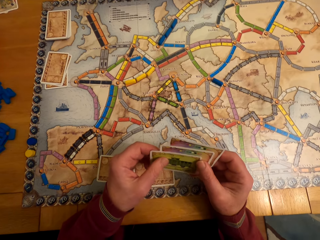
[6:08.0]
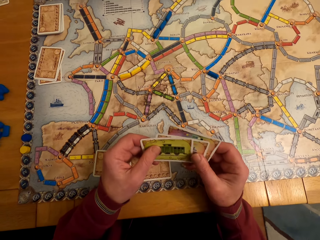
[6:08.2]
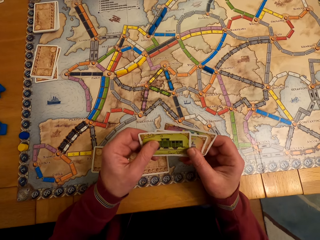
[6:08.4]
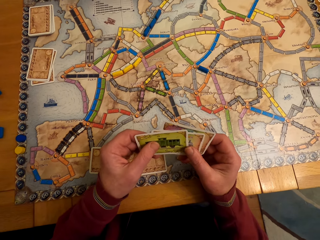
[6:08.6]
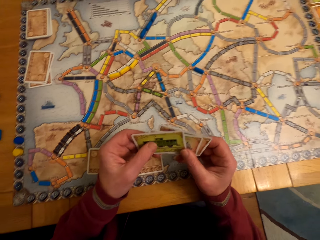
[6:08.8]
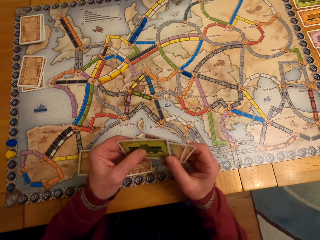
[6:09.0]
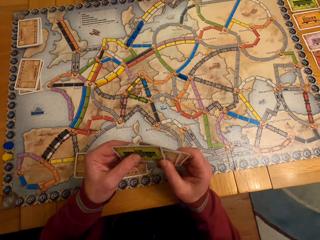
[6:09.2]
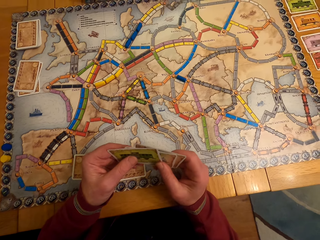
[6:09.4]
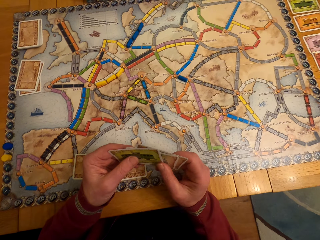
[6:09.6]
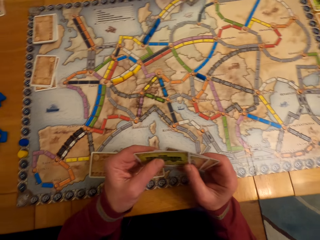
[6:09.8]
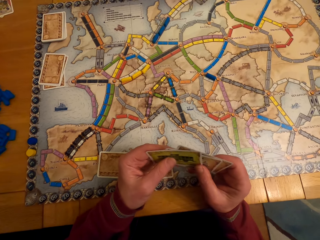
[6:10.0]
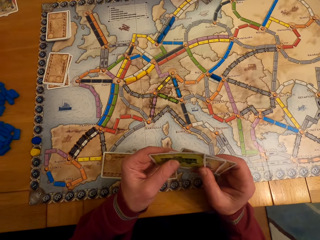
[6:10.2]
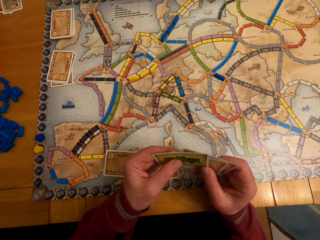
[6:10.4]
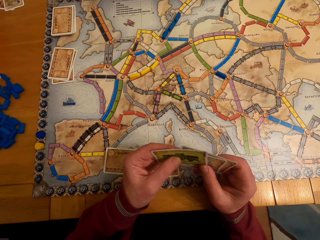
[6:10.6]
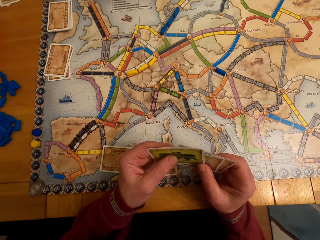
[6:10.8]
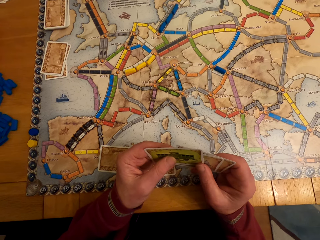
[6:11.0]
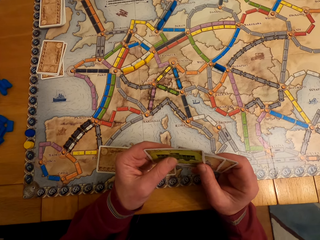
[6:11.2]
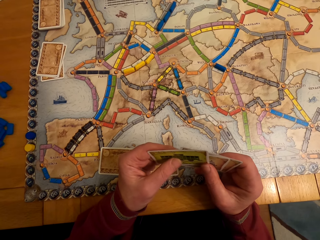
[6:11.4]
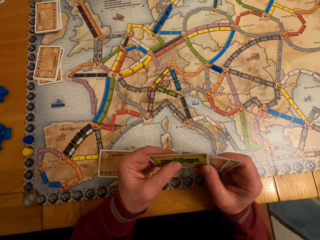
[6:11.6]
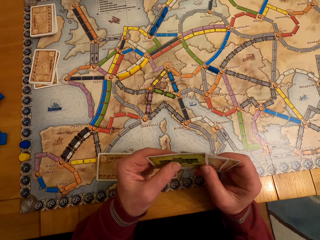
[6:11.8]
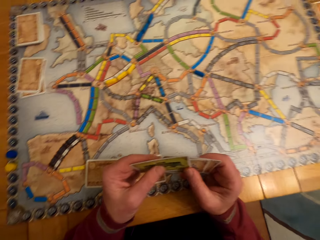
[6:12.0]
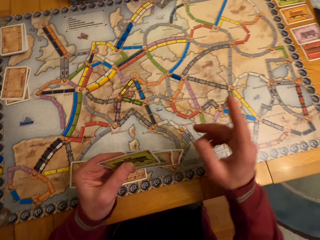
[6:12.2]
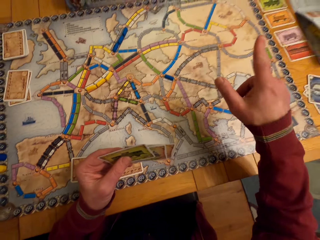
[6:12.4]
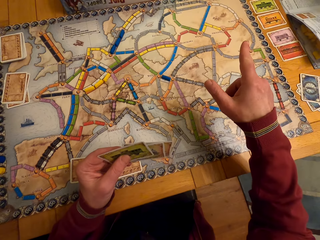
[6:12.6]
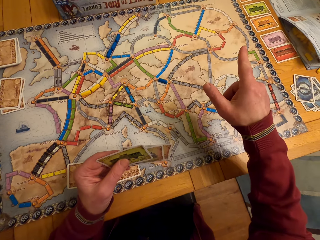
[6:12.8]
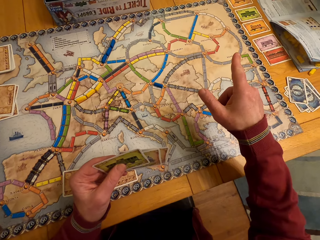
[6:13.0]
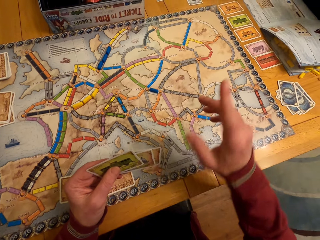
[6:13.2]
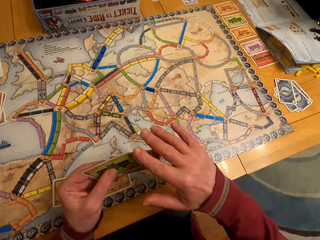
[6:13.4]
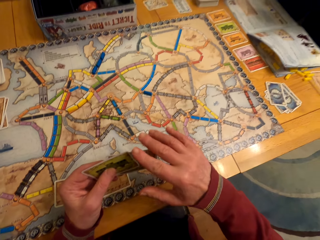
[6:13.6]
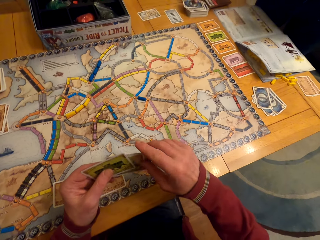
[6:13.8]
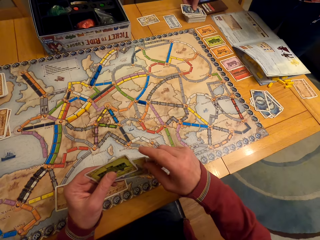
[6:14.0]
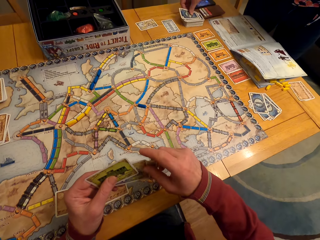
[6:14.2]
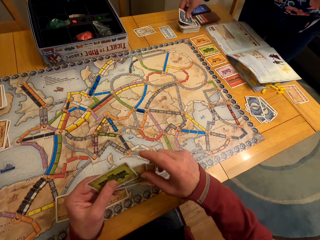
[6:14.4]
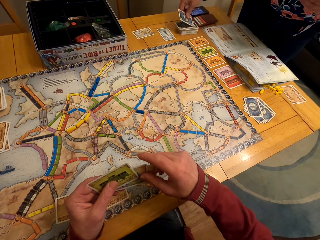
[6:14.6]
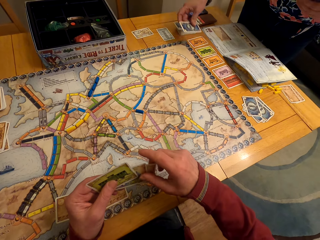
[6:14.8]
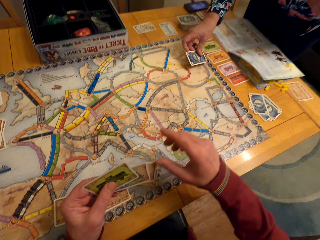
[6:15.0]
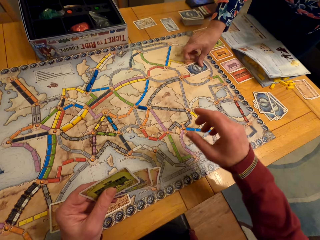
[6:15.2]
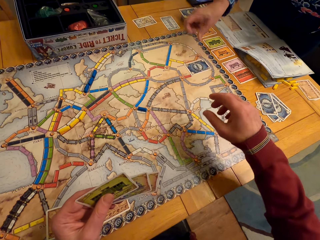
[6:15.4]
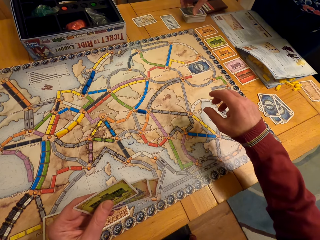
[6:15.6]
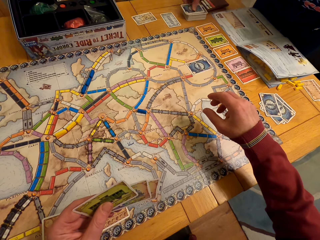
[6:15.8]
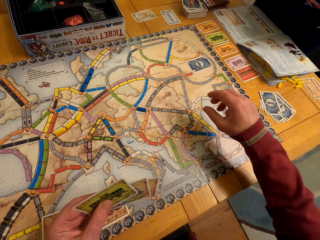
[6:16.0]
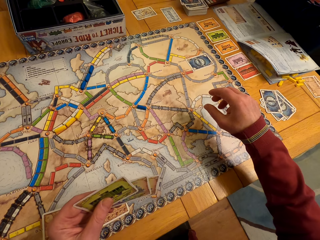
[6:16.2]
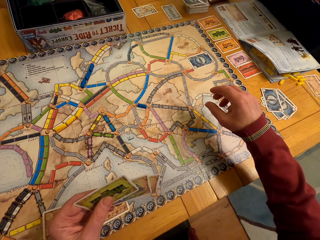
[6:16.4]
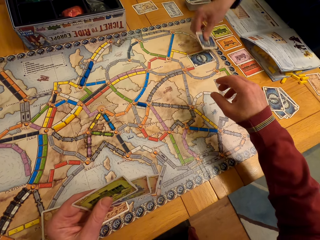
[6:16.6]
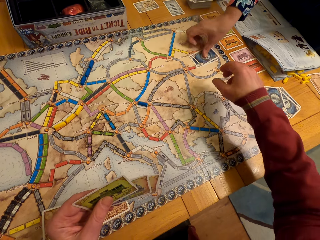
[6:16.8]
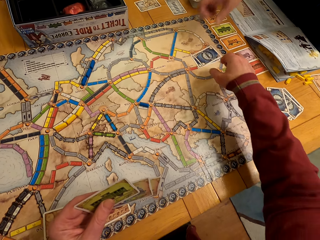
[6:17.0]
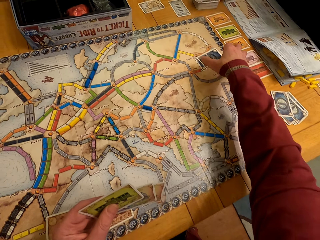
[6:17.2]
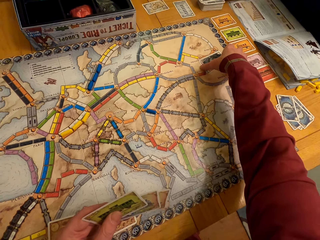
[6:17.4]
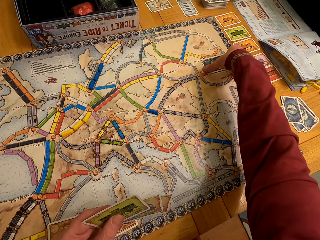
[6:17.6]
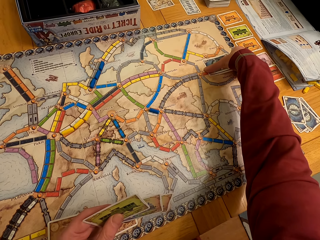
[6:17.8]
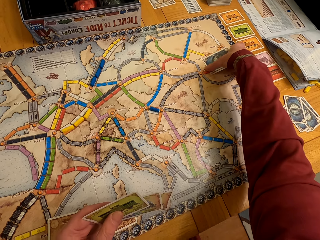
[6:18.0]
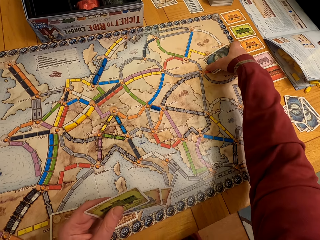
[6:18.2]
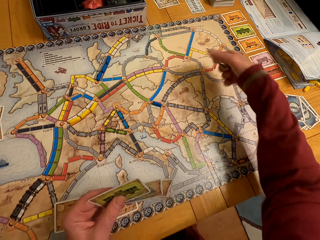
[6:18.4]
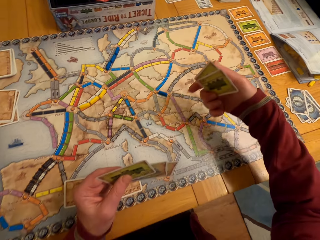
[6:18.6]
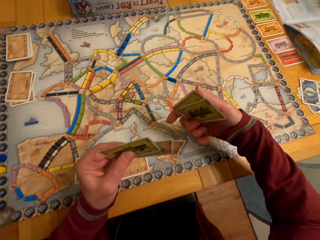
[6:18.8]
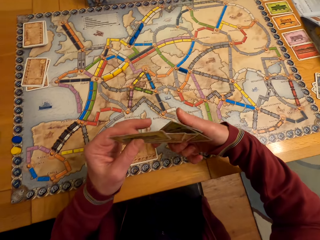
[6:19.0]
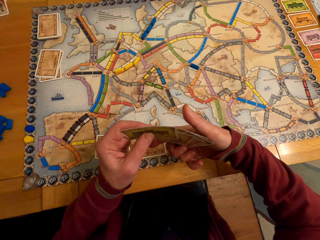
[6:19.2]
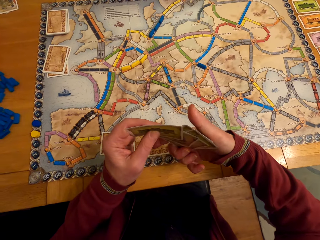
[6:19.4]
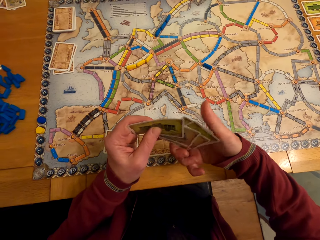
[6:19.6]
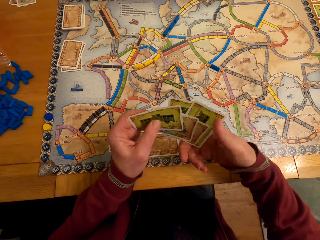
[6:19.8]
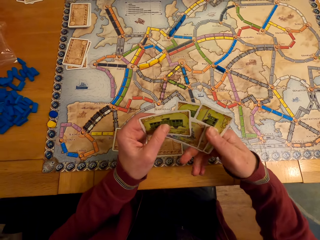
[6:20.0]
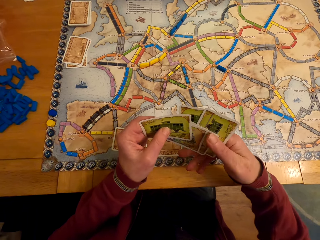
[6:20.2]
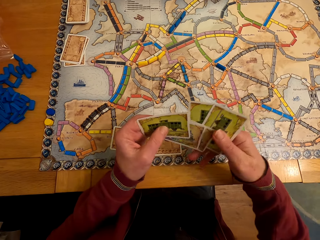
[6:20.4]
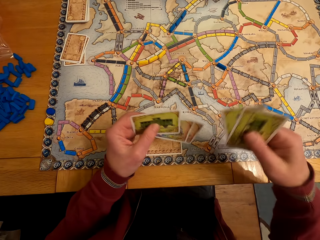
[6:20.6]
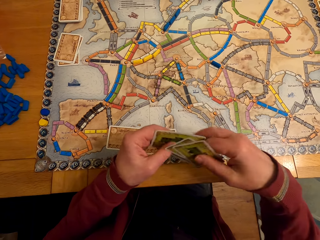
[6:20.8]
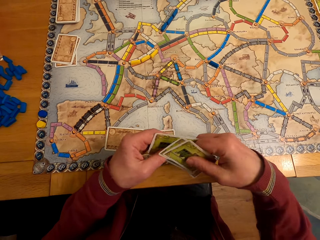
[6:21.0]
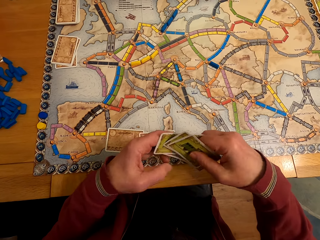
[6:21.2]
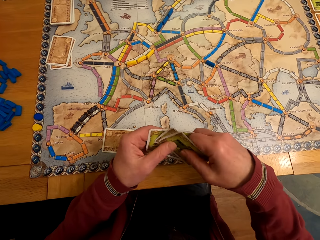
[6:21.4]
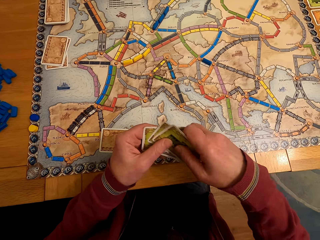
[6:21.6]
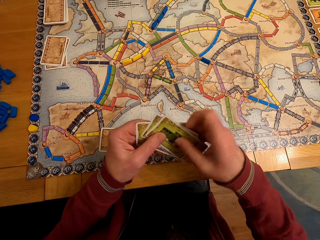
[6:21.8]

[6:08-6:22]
The camera wearer stares at the board game cards. A man stares at the board game cards. A lady puts the board game card on the table. The lady gives the camera wearer the board game card. The man picks up the board game card from the table.

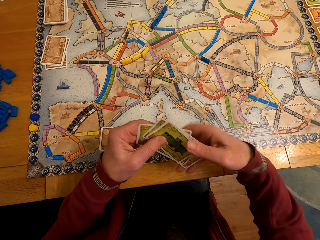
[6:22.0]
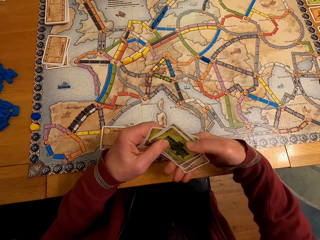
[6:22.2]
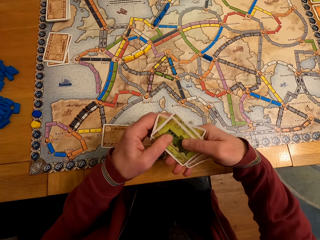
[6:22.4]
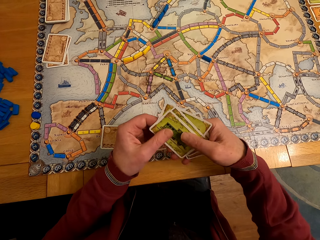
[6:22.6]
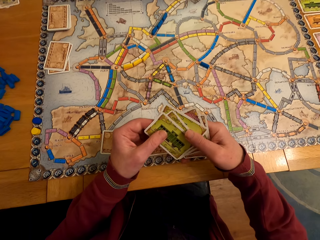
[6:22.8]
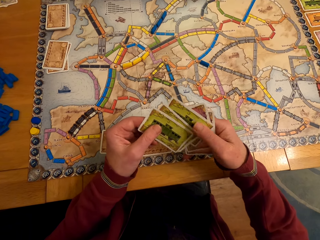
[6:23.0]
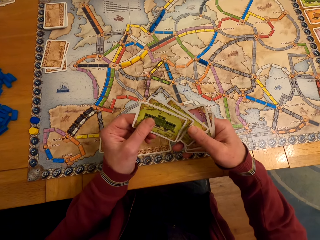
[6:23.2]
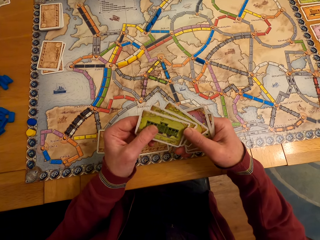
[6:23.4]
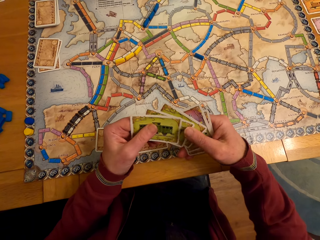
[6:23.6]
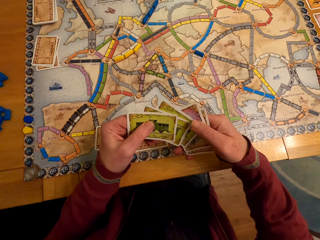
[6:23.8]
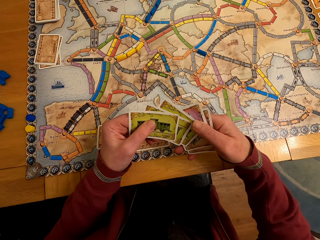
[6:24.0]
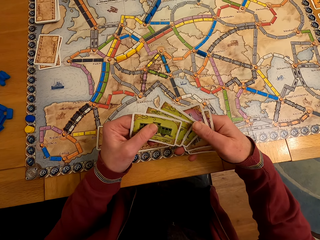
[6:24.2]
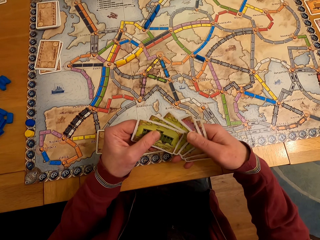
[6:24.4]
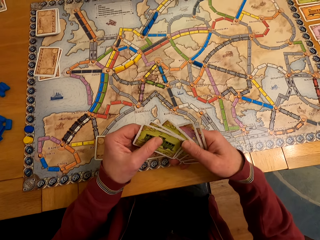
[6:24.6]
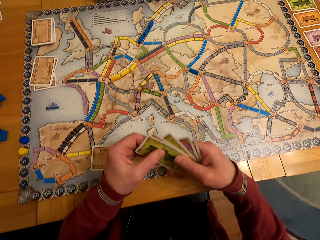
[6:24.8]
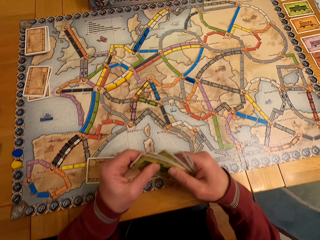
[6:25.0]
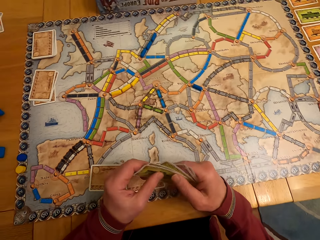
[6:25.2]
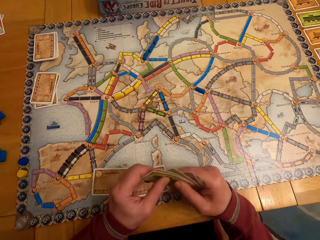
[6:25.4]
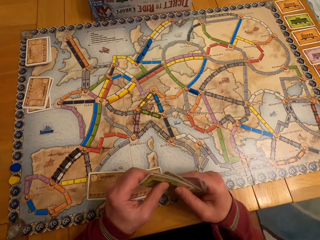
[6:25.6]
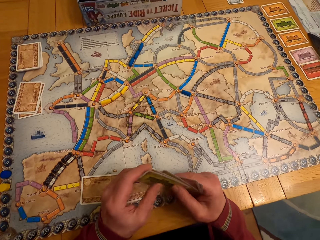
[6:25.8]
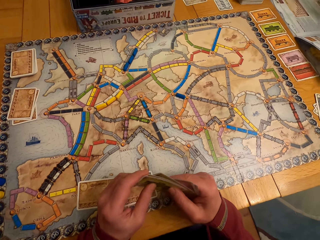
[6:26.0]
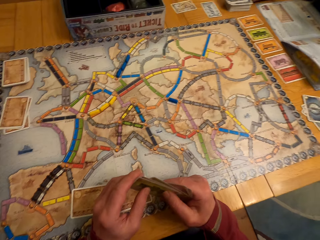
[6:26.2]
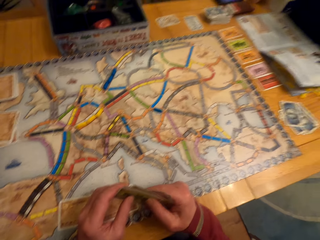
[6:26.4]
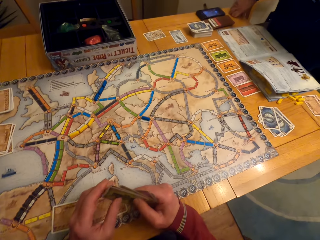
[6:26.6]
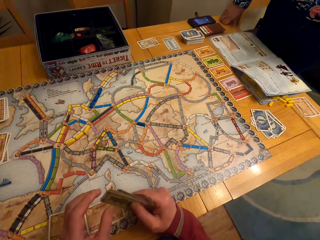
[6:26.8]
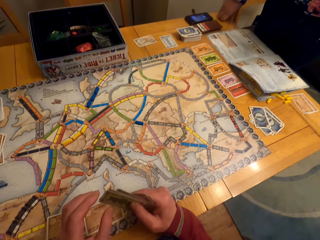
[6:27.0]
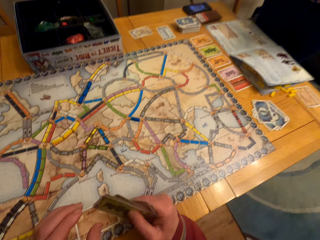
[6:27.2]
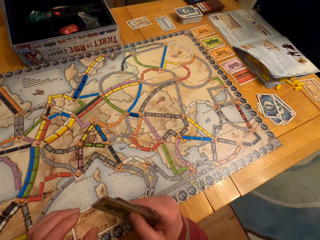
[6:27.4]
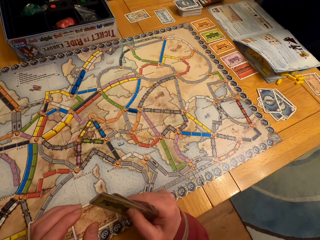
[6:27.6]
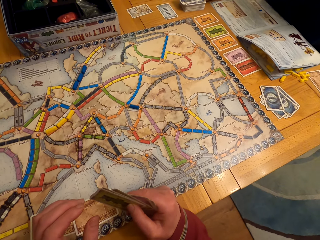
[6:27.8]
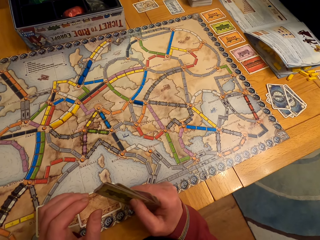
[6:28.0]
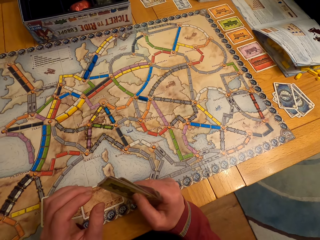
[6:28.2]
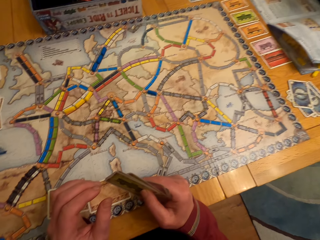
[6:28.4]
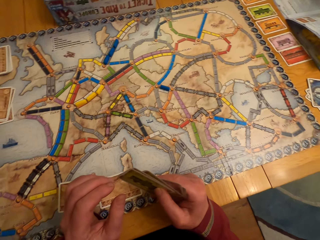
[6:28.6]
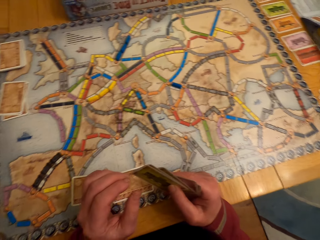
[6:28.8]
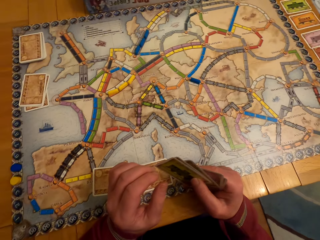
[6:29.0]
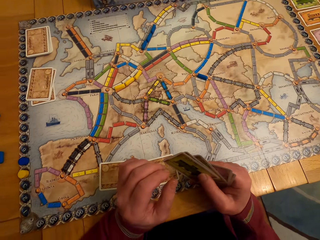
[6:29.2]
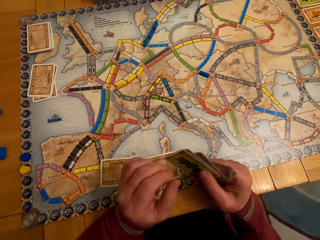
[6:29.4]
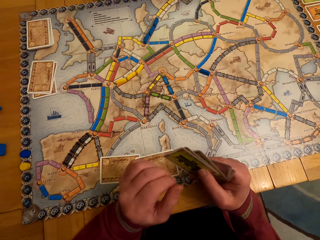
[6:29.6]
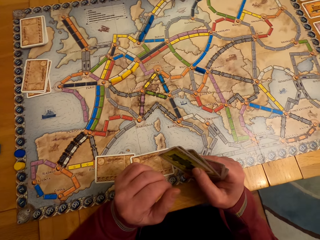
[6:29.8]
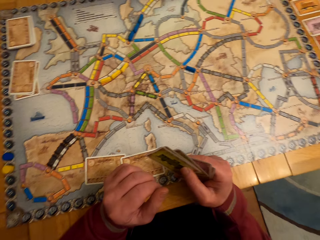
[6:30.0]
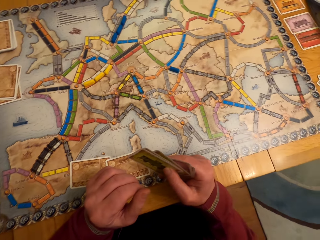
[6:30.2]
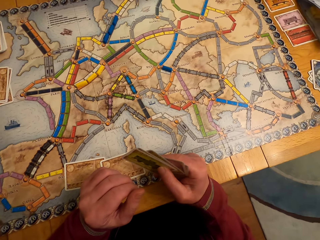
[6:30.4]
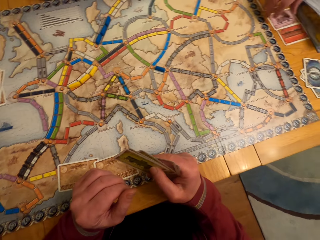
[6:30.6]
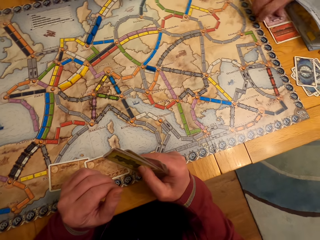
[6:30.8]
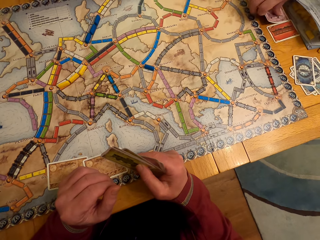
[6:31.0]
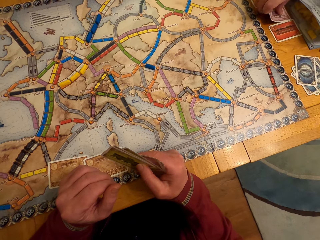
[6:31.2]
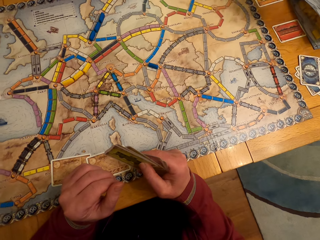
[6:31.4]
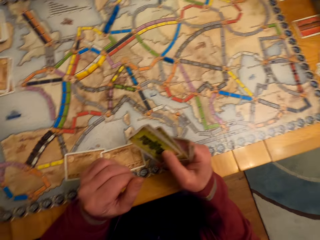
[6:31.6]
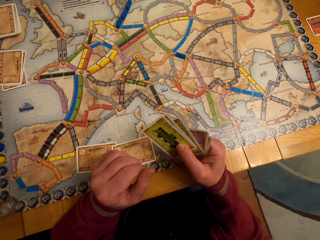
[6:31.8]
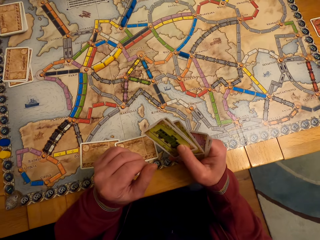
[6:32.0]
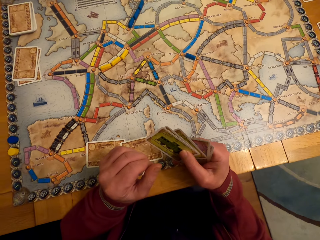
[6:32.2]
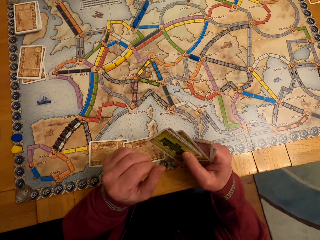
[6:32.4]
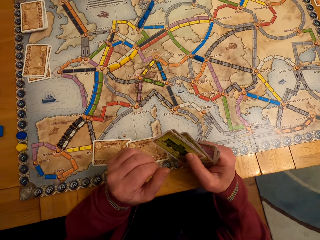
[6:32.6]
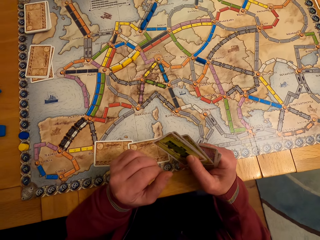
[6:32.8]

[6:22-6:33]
The camera wearer holds the board game cards in his hands.
